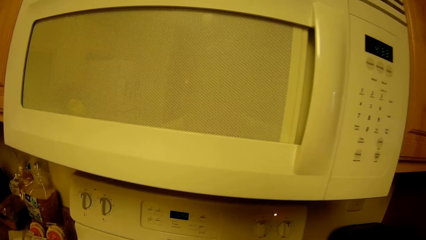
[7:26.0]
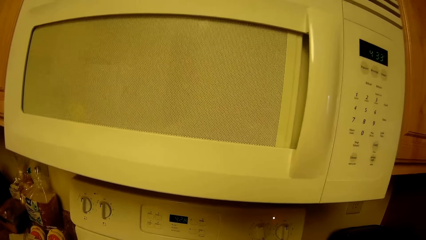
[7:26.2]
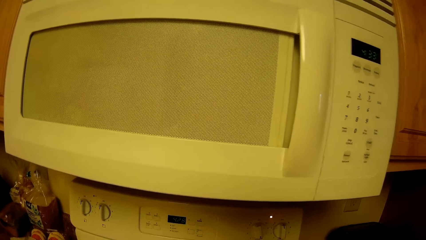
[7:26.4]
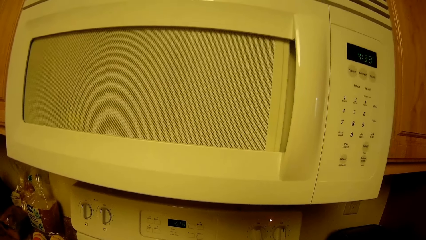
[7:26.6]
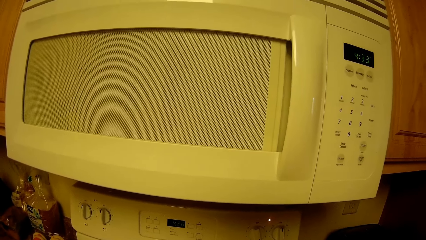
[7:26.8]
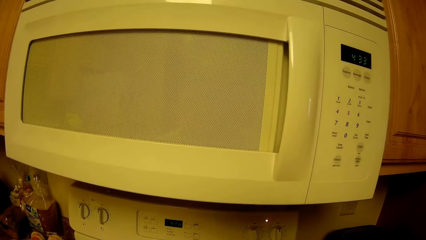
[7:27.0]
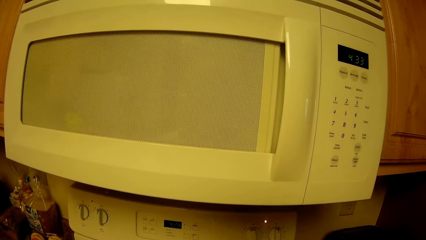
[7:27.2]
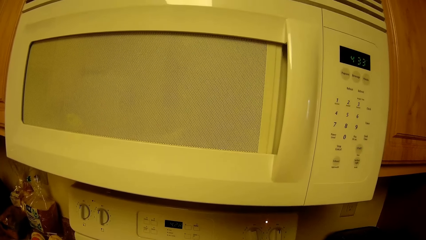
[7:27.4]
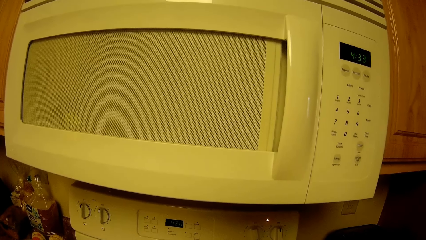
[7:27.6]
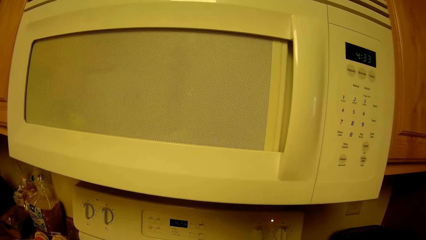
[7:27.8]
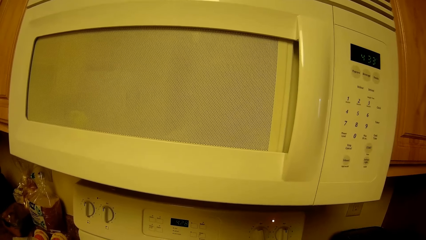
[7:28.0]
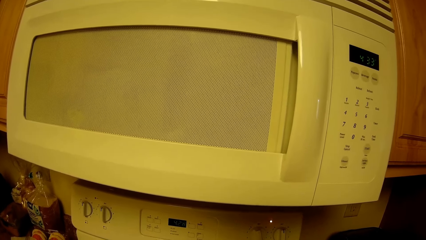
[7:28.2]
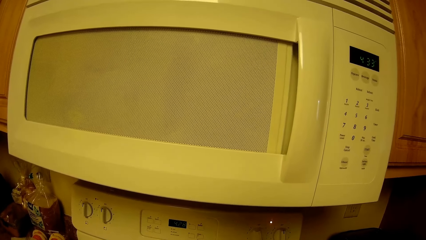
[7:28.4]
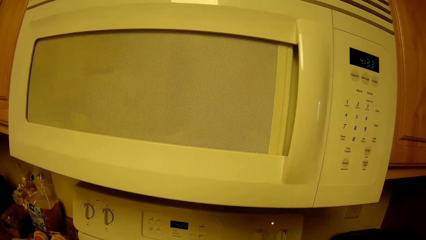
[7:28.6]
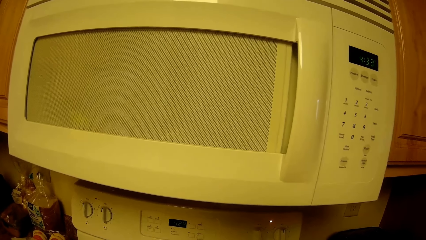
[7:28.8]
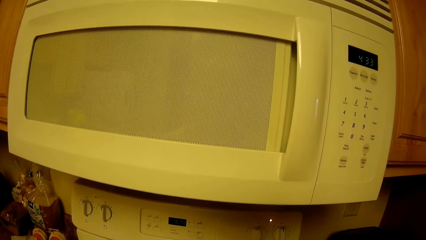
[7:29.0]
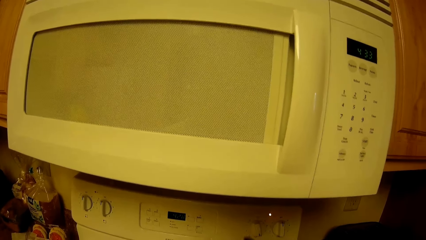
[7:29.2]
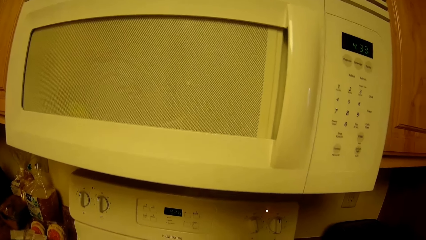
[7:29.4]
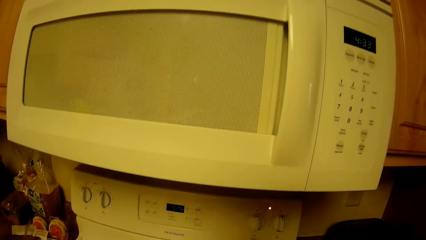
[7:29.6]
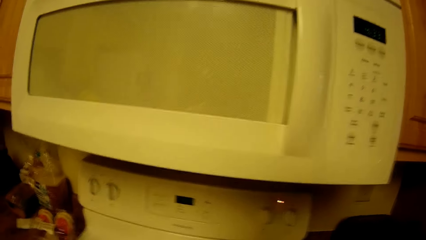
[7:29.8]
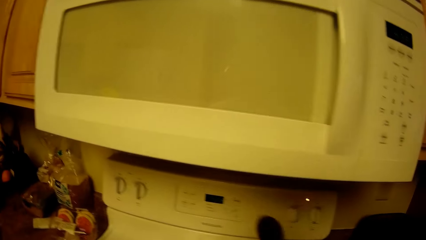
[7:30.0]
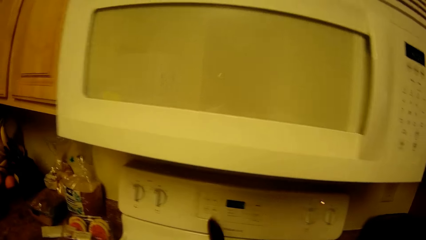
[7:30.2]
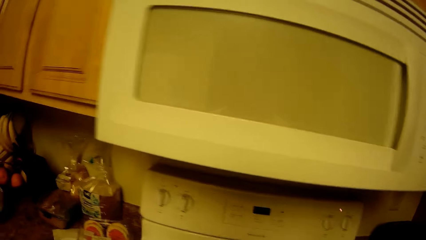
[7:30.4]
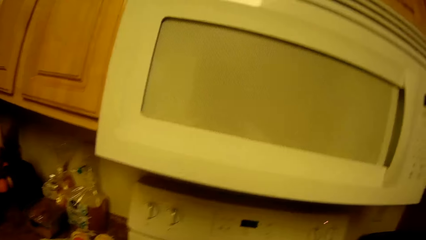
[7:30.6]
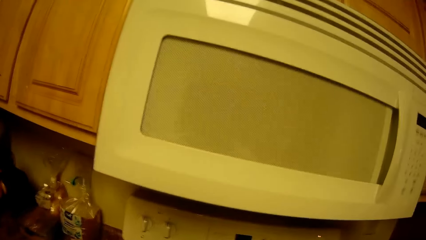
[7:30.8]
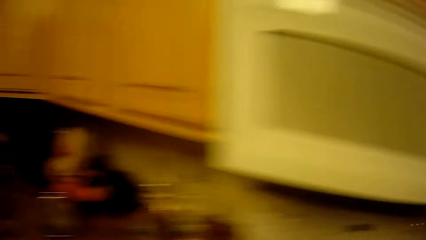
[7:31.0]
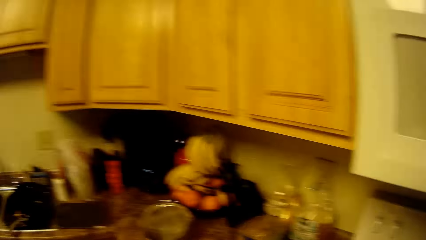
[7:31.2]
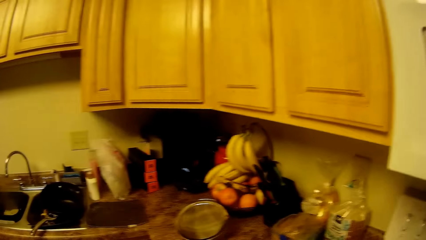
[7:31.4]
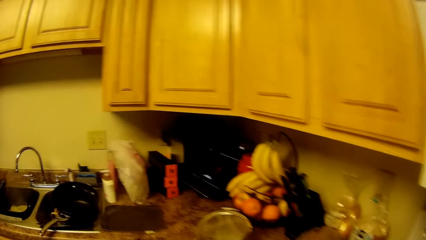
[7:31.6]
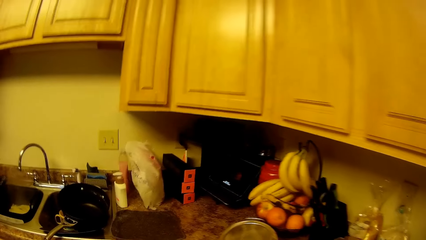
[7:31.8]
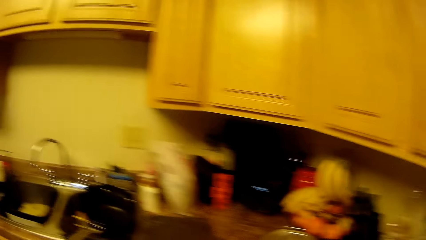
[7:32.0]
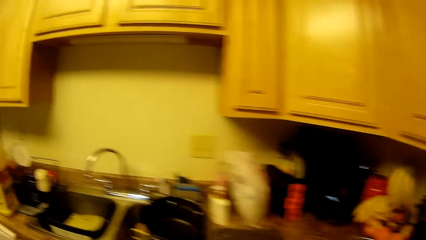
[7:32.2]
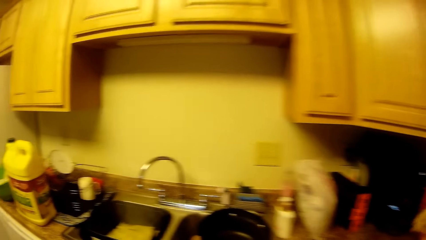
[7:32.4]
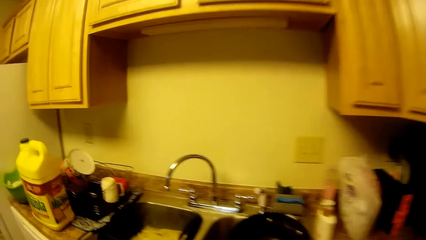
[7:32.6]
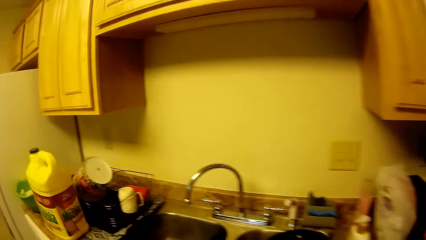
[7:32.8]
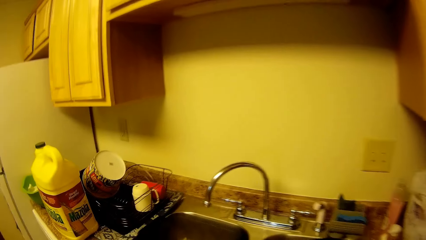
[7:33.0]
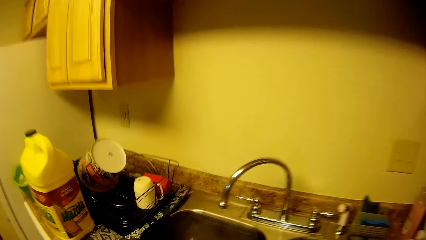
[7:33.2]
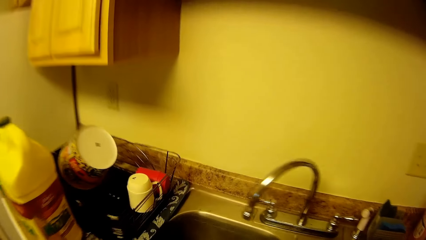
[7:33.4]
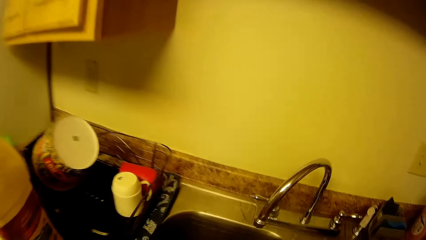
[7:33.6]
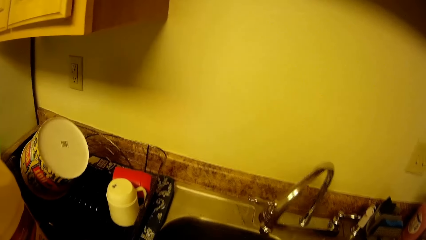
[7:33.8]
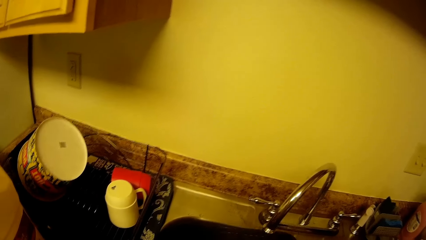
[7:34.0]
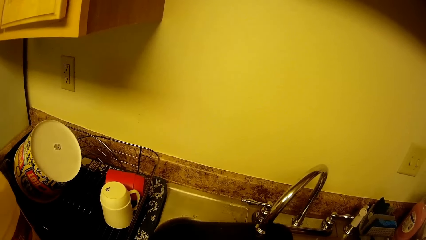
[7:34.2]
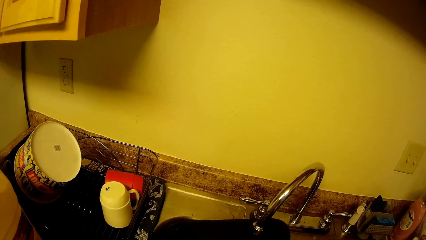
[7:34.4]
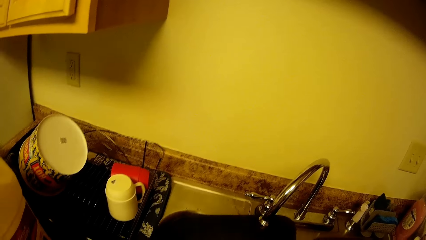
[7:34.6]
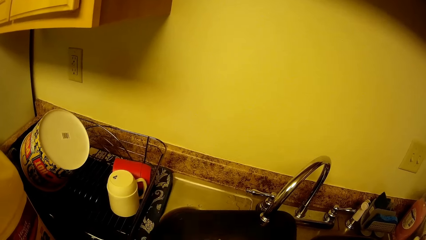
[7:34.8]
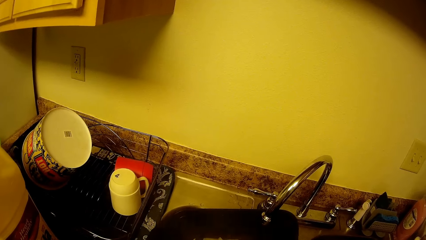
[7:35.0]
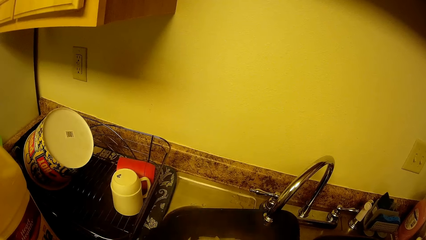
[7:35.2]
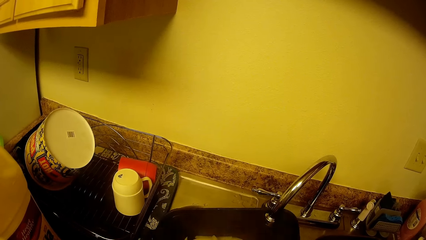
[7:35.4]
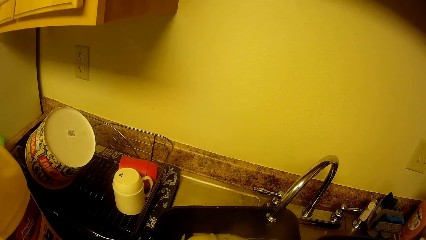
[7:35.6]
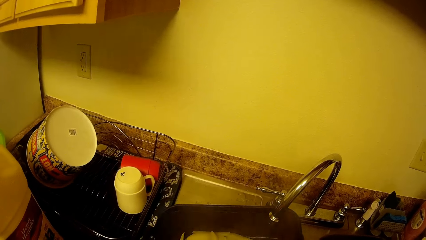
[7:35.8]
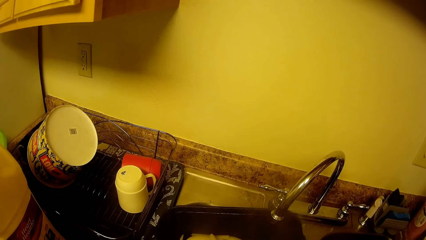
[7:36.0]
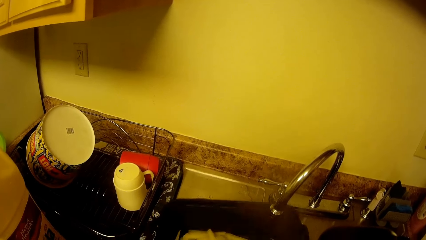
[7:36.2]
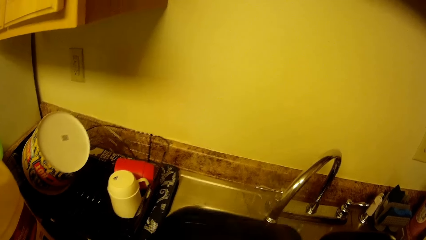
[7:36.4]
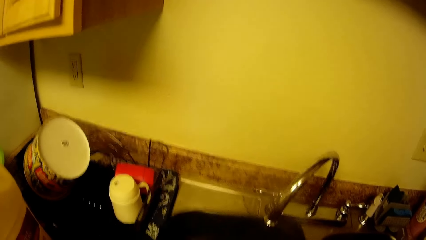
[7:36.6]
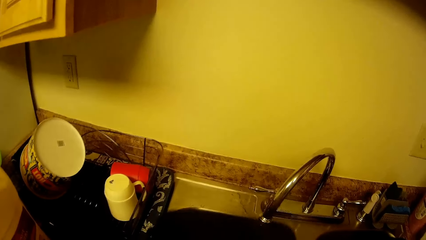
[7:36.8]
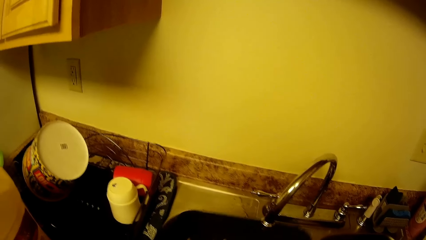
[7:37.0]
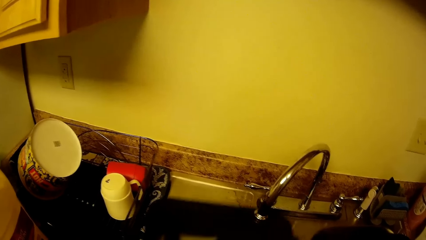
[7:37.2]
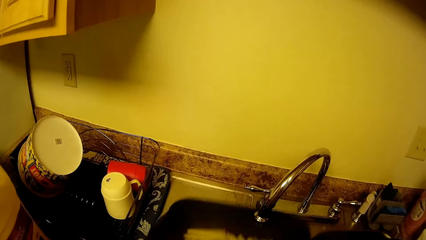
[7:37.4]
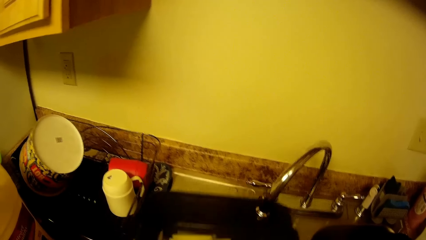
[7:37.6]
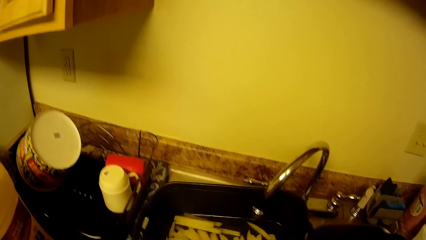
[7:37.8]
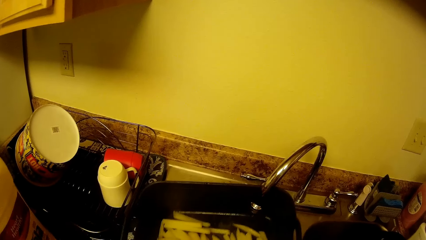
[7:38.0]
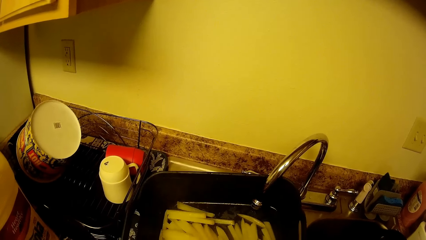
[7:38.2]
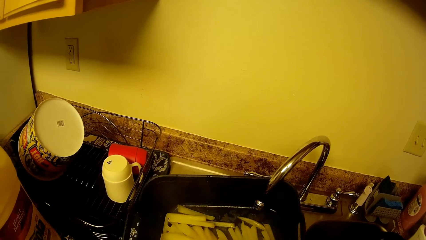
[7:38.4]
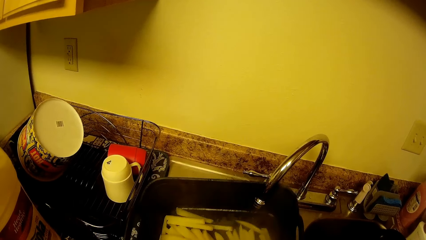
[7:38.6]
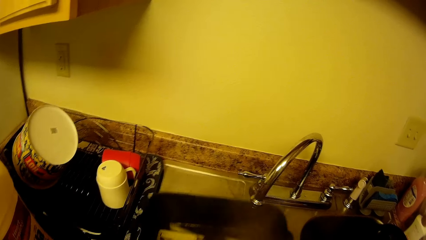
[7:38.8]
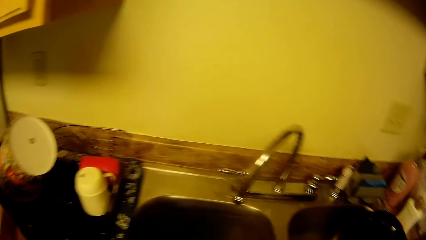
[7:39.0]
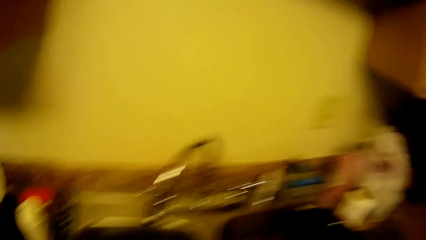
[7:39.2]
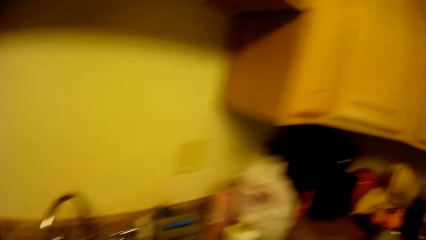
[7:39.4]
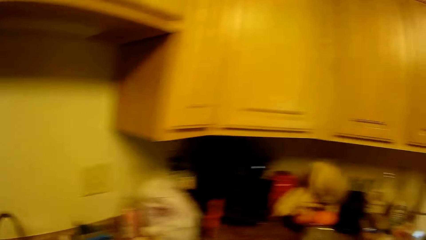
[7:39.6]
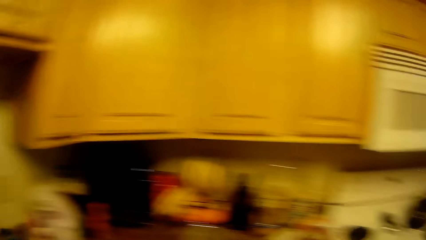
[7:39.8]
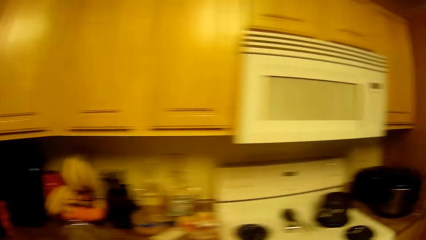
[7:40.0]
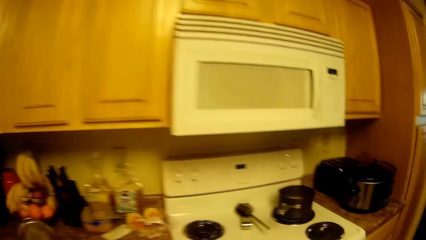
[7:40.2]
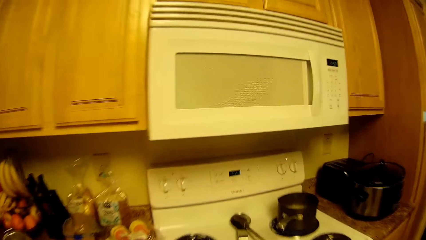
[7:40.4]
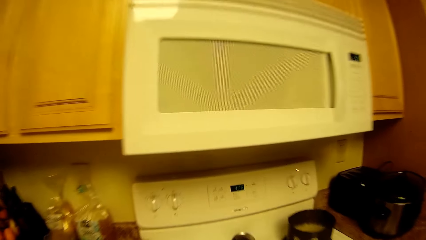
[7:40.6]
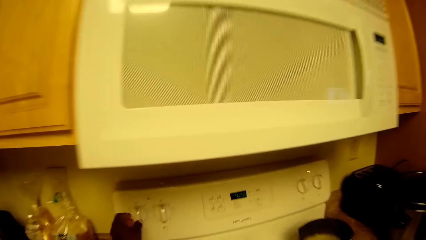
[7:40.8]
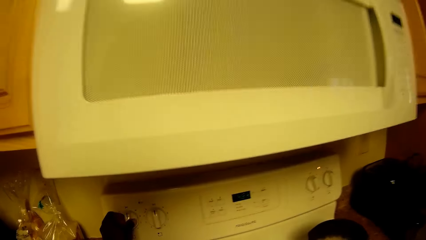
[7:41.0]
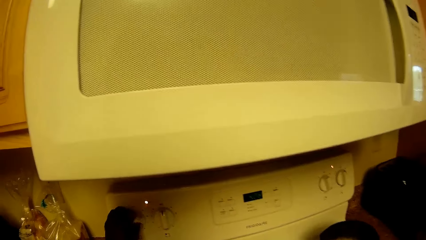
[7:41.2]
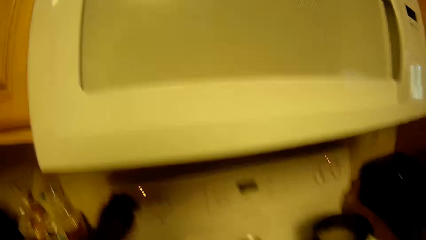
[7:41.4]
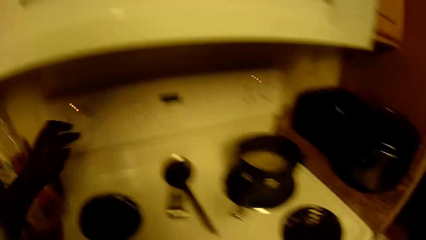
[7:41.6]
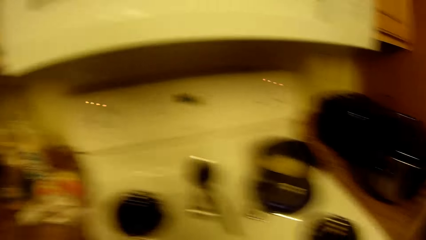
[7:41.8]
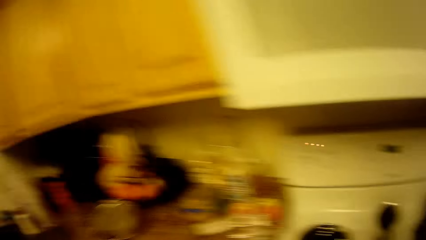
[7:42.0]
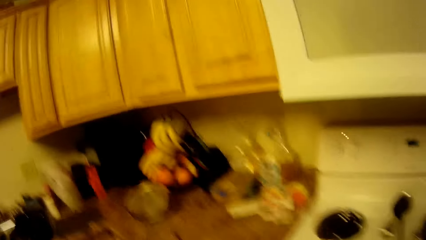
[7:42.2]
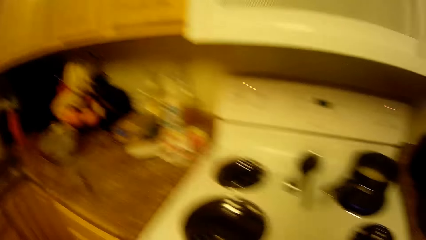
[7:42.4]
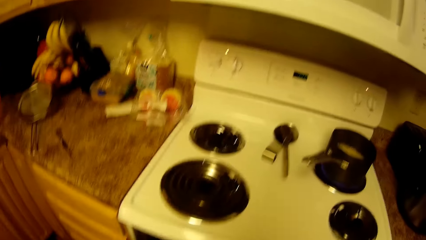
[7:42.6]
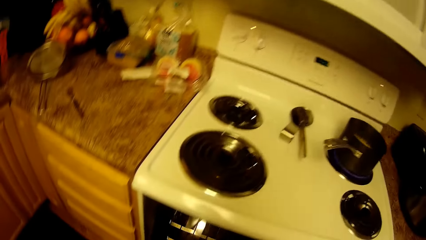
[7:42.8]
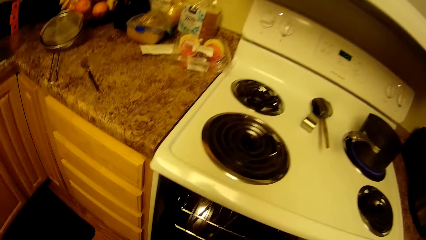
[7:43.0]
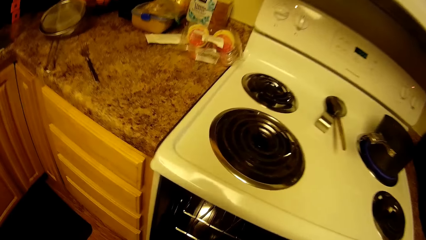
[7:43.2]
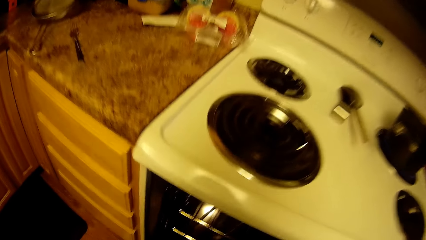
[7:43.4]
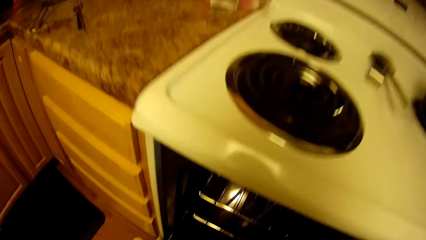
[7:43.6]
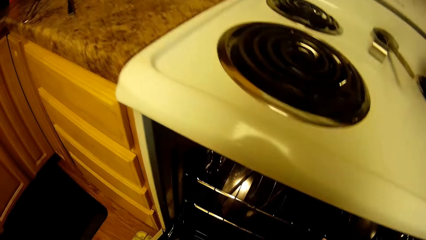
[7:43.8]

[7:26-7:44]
The camera wearer walks. She picks the cooking pot from the sink. She shakes the ceramic bowl with both her hands. She turns the cooker knob with her left hand.
